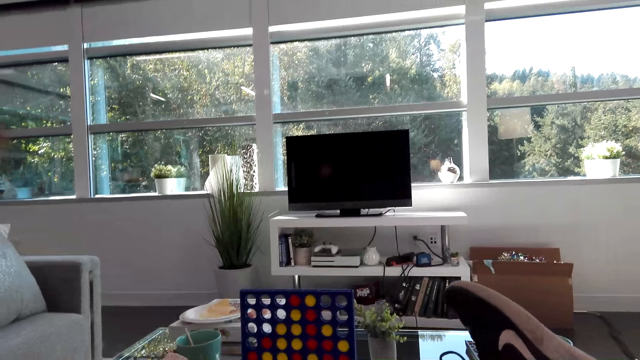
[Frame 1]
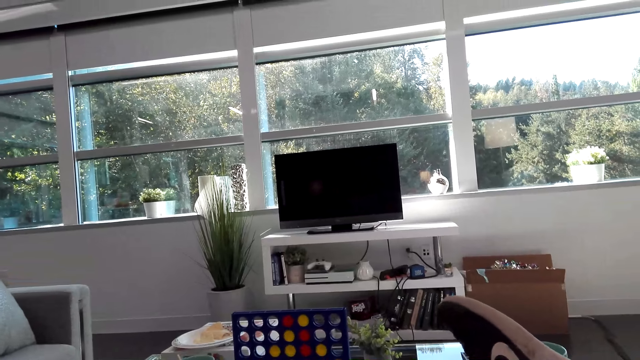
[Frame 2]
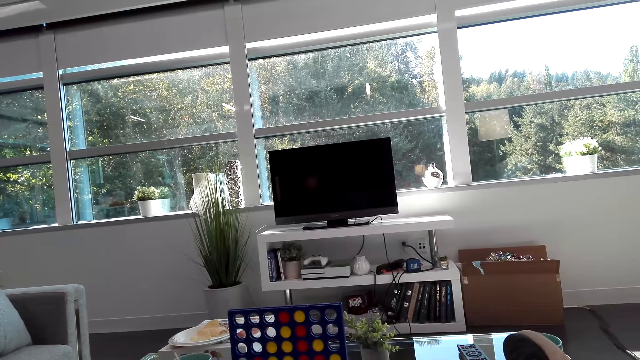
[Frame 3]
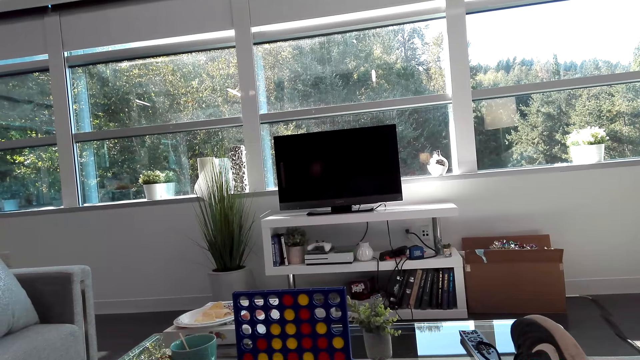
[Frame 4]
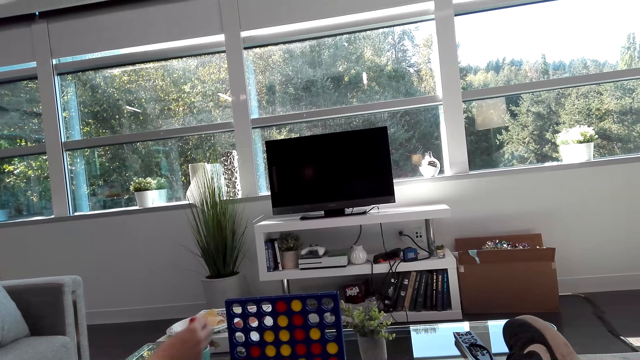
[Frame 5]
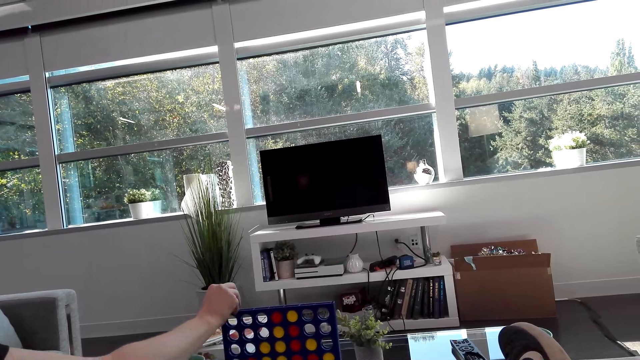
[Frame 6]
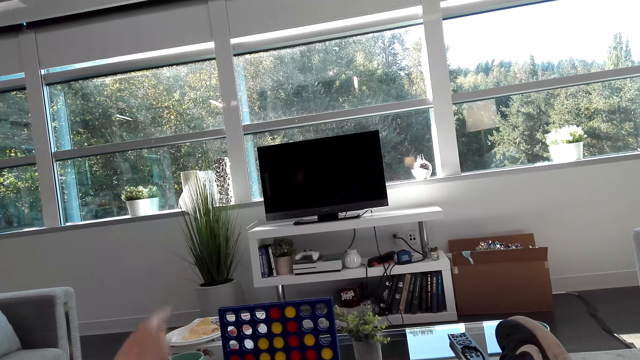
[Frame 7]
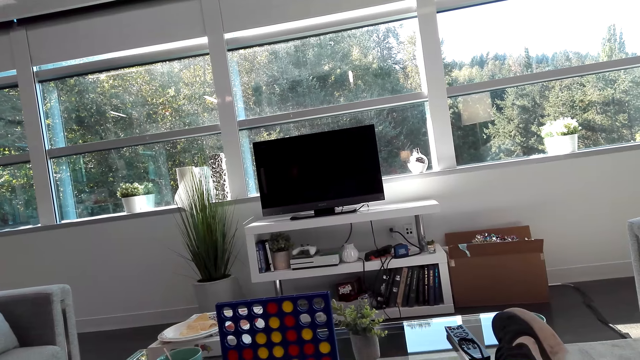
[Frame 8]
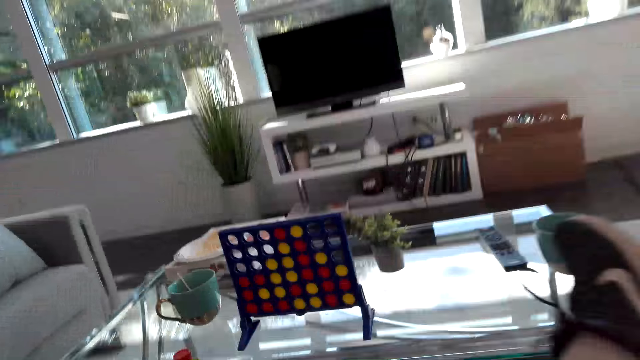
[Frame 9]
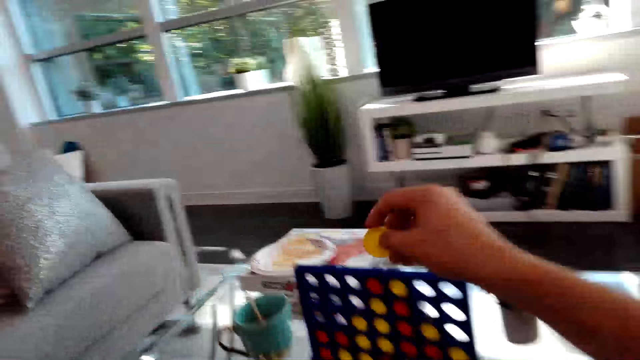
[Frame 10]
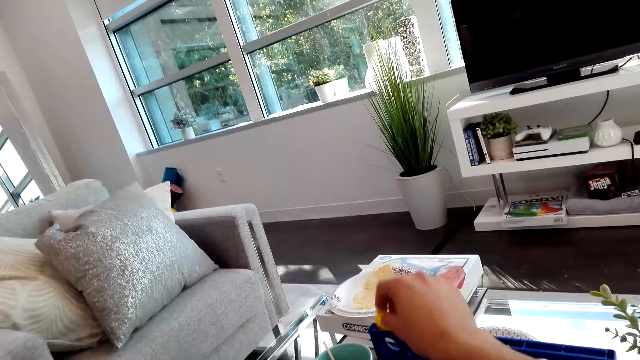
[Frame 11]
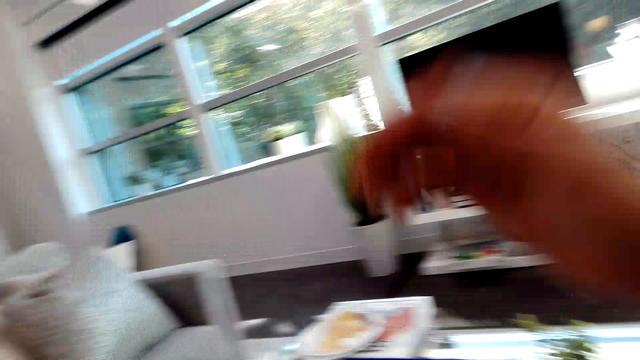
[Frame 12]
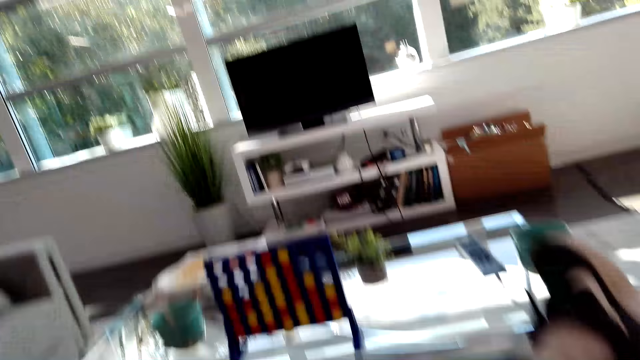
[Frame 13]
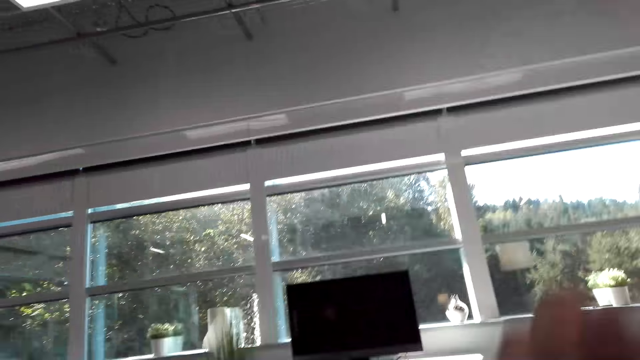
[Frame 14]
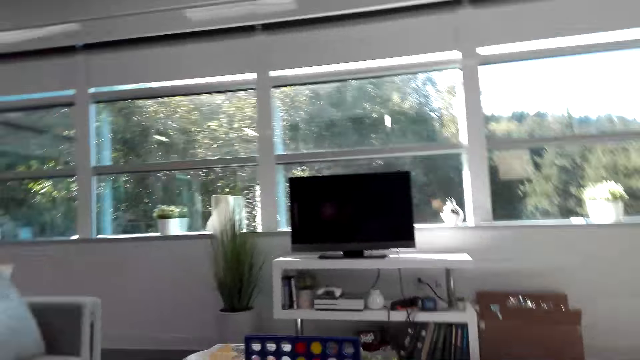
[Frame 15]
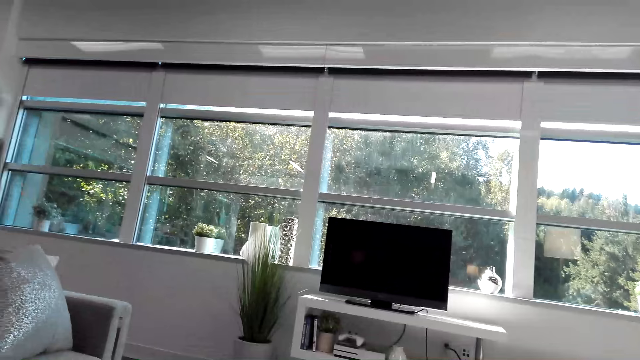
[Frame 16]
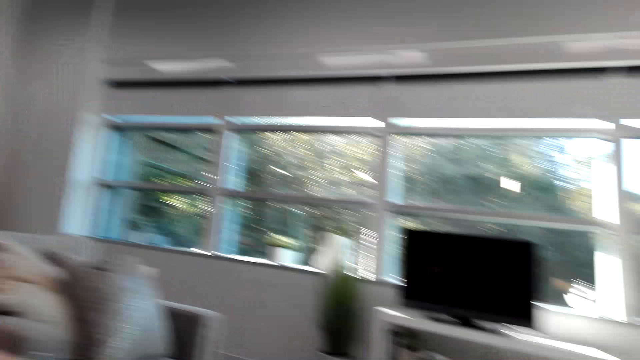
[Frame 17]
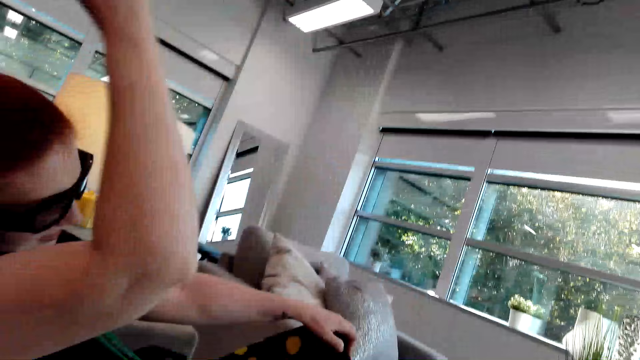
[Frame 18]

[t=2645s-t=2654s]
A woman drops a red checker in the Connect 4. The woman plays the connect game. The camera wearer looks at the Connect 4 game. They drop a yellow checker in the Connect 4. They play the connect game. They lift the hand. They dialogue with the woman. They look at the TV.

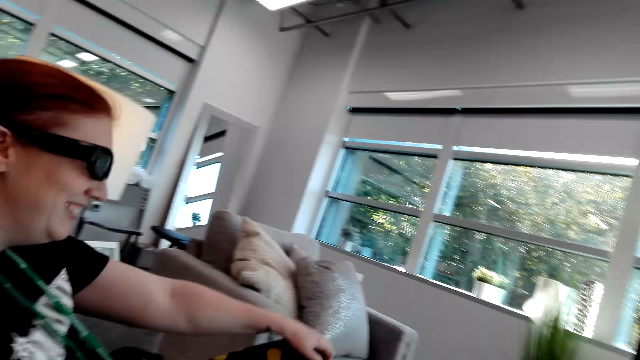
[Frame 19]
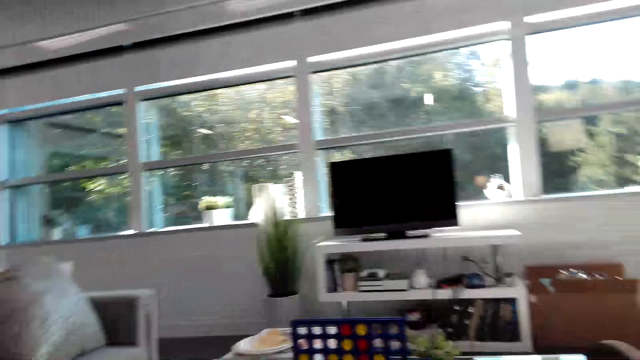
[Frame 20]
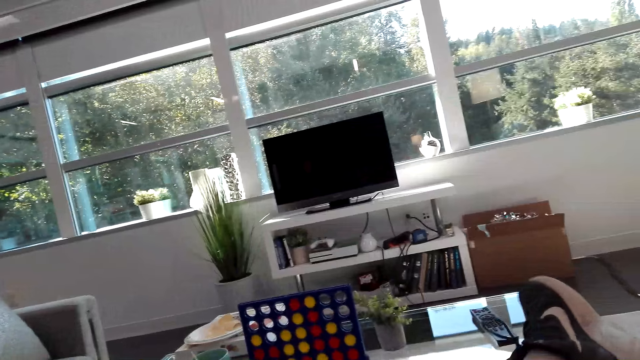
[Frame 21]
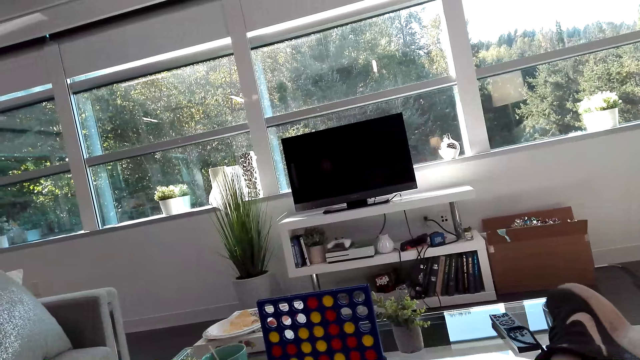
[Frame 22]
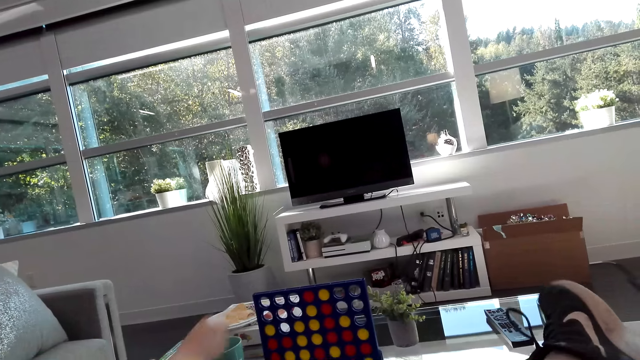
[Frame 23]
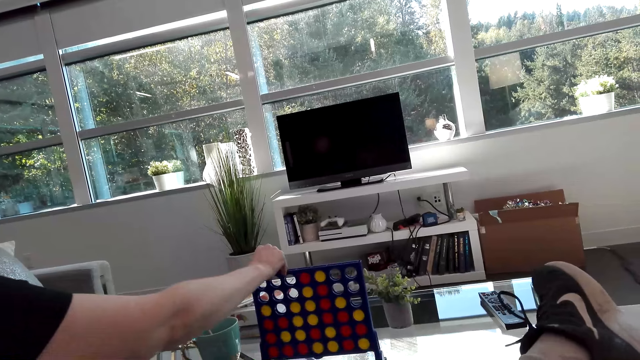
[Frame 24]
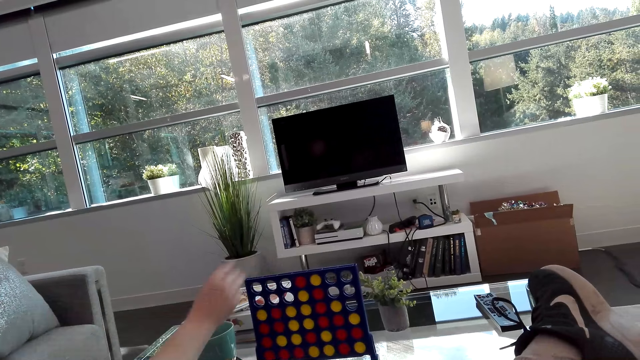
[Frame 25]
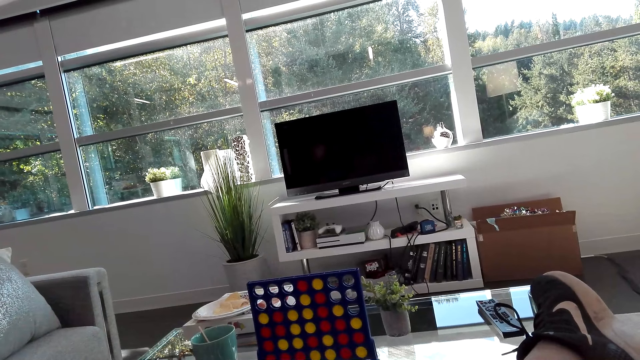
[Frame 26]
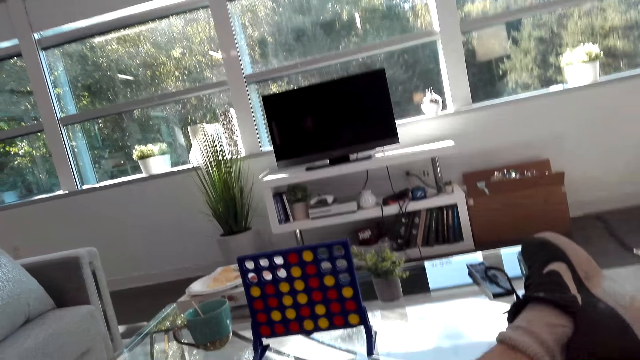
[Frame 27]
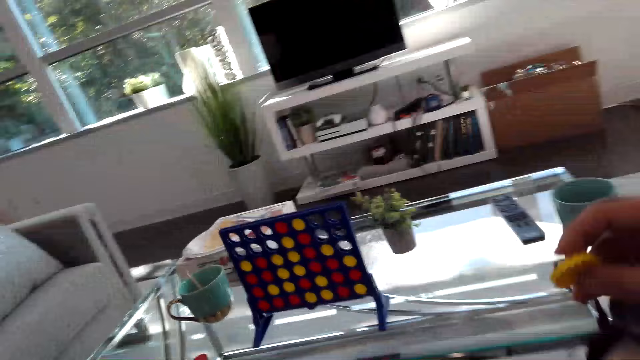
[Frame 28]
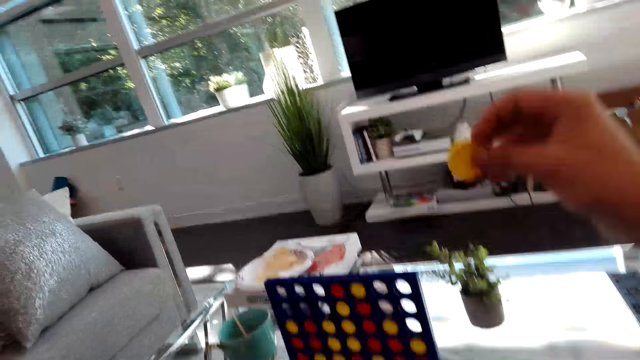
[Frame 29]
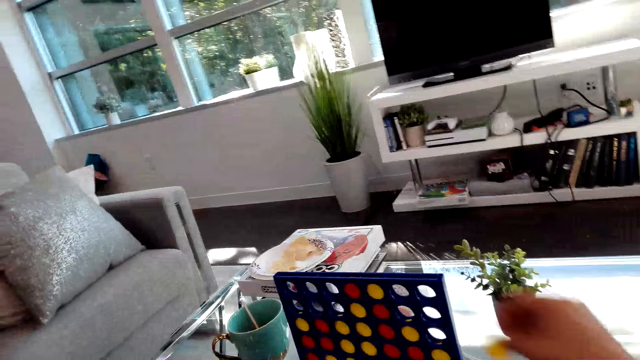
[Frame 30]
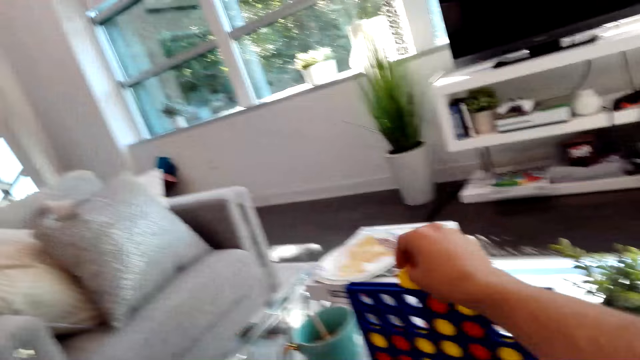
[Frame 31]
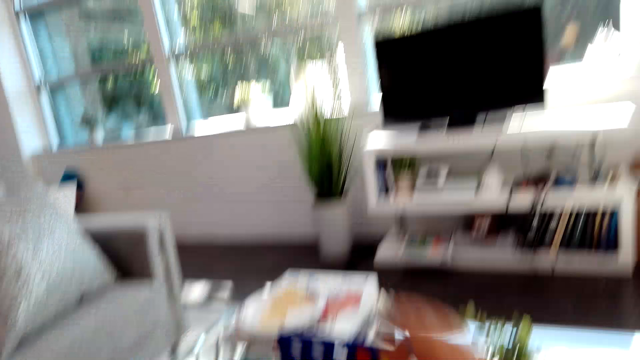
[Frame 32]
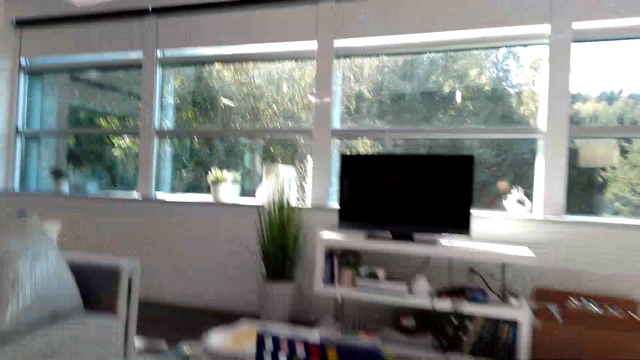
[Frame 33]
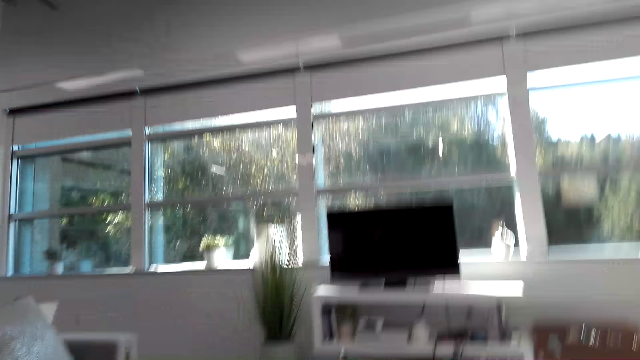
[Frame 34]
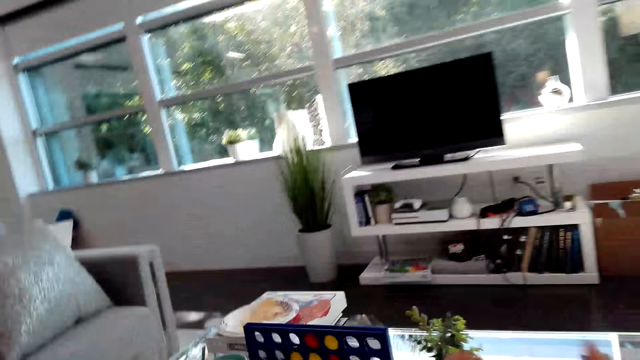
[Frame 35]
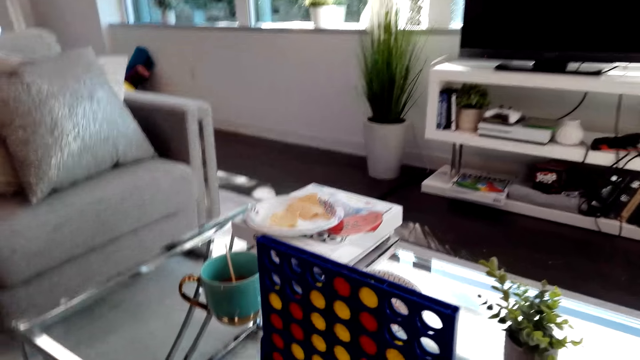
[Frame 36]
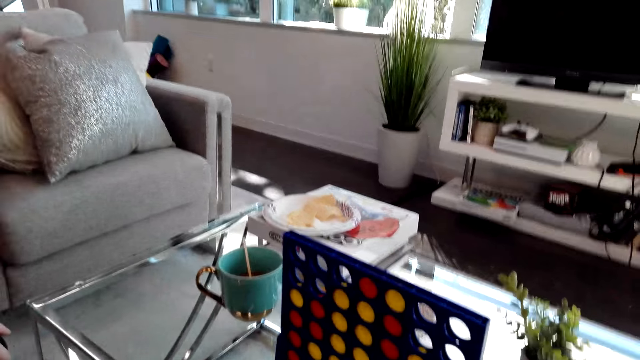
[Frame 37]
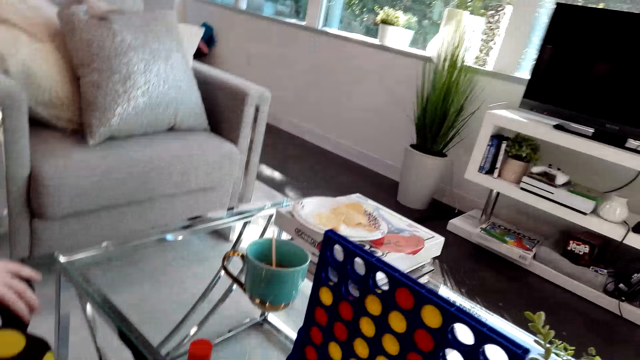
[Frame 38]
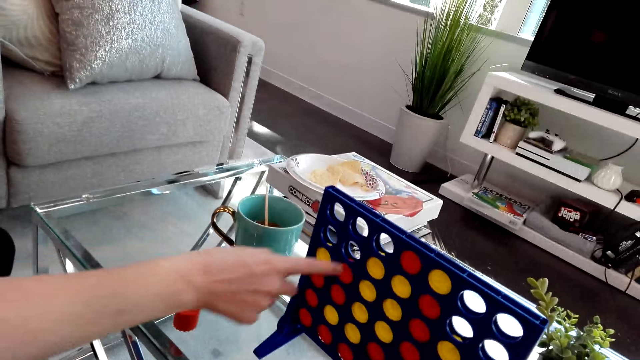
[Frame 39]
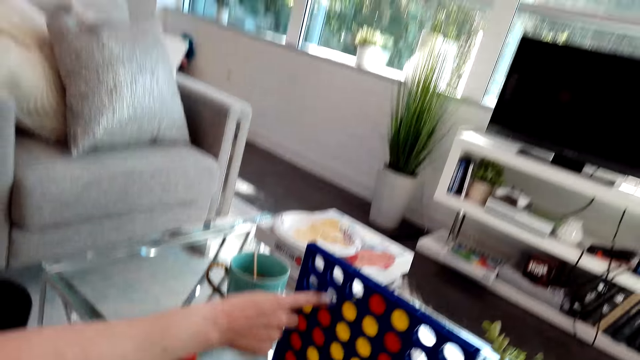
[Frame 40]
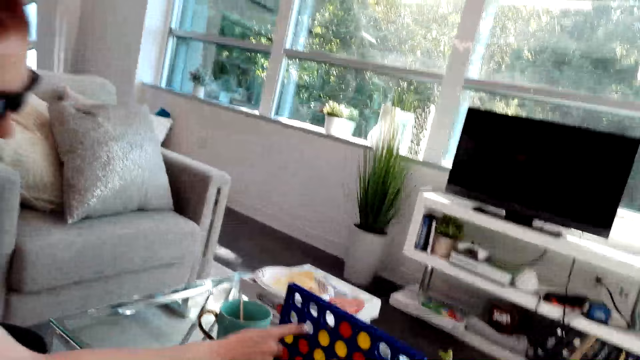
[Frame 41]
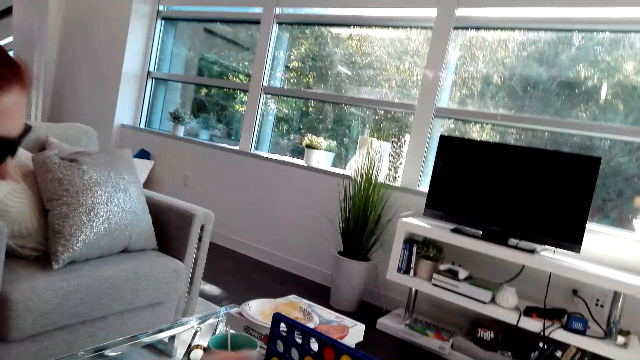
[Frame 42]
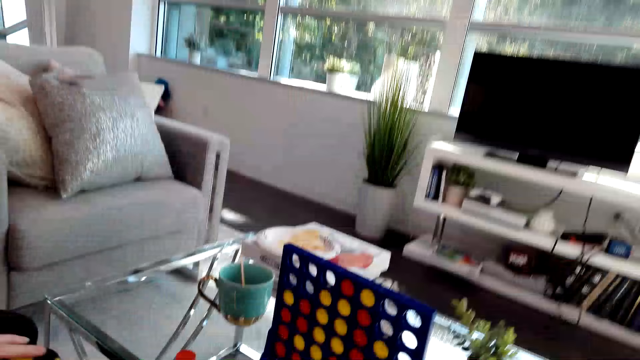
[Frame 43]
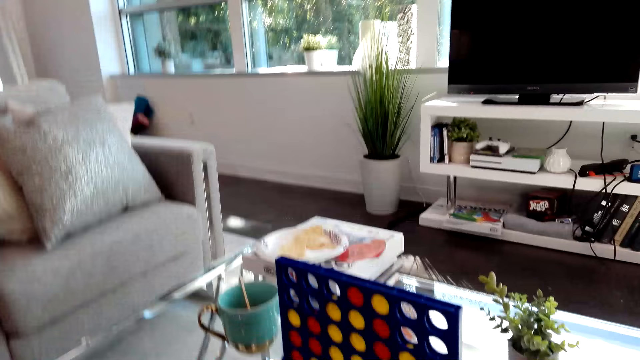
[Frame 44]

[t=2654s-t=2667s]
A woman lifts the hand. The camera wearer looks at the connect game. The woman drops a red checker in the Connect 4. The woman plays the connect game. The camera wearer looks at the connect game. They drop a yellow checker in the Connect 4. They play the connect game. They look at the Connect 4 game. They look at the TV. They look at the connect game. The woman touches the connect game. The woman points at the Connect 4 game. The camera wearer dialogues with the woman.
